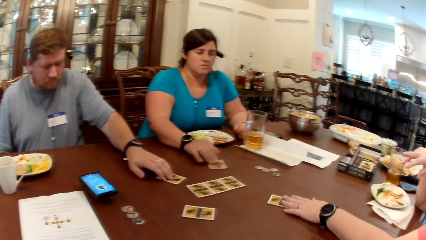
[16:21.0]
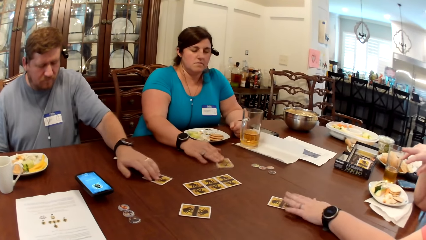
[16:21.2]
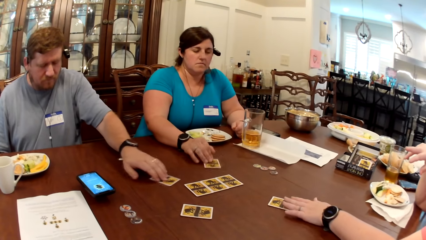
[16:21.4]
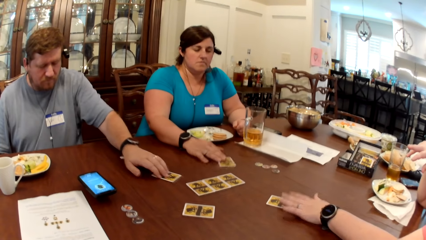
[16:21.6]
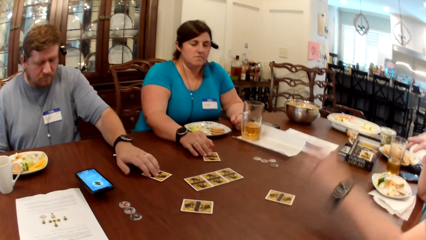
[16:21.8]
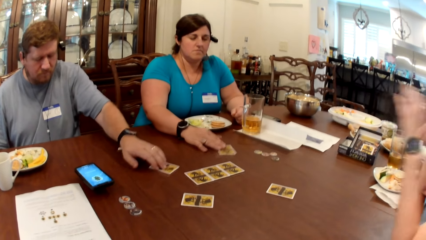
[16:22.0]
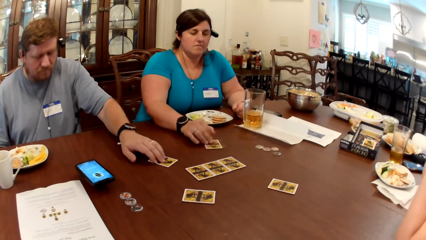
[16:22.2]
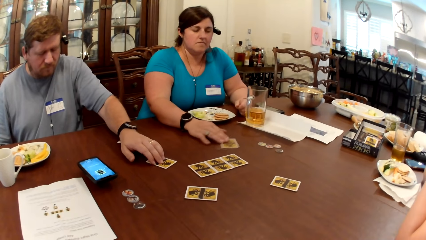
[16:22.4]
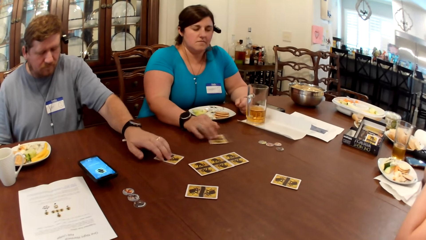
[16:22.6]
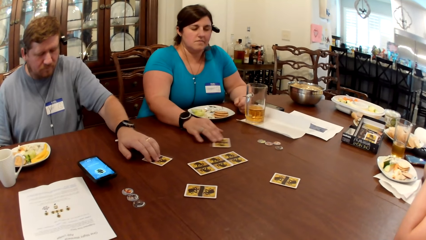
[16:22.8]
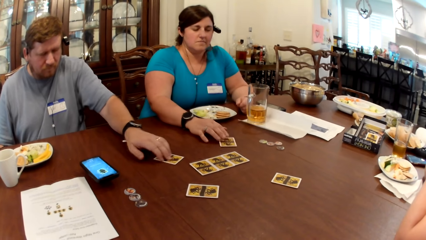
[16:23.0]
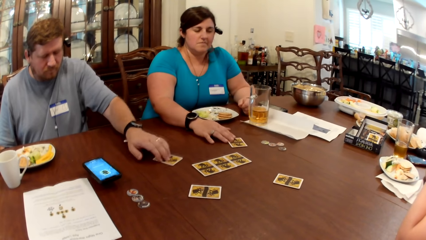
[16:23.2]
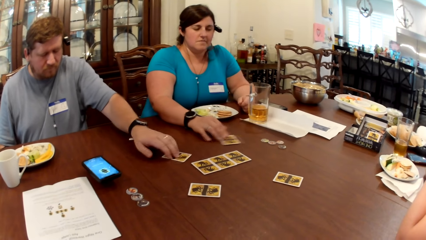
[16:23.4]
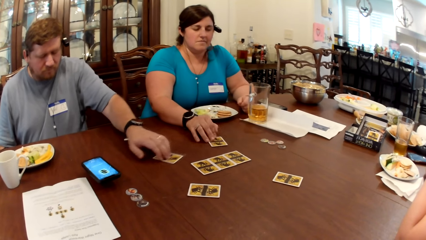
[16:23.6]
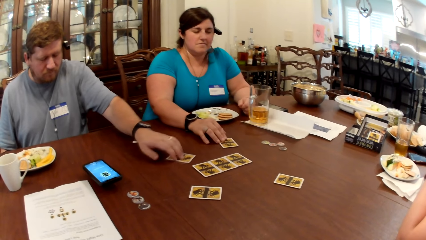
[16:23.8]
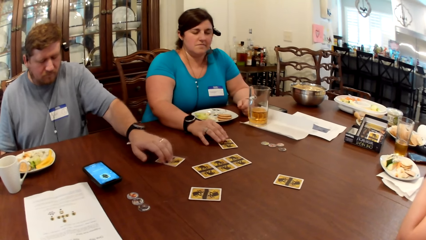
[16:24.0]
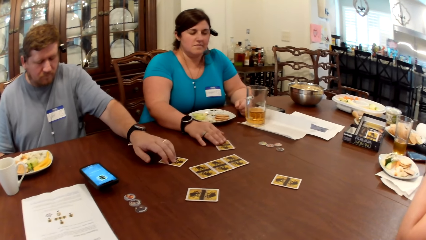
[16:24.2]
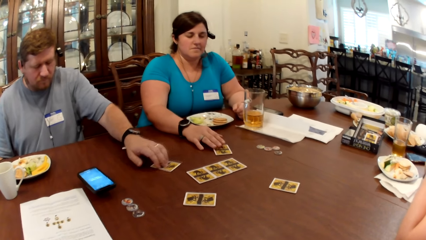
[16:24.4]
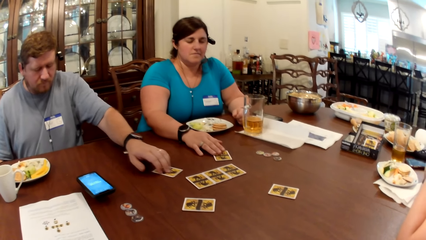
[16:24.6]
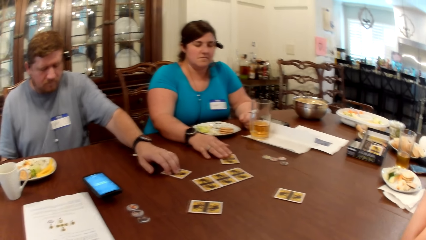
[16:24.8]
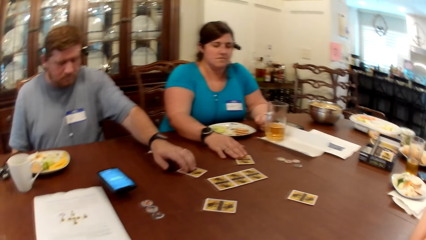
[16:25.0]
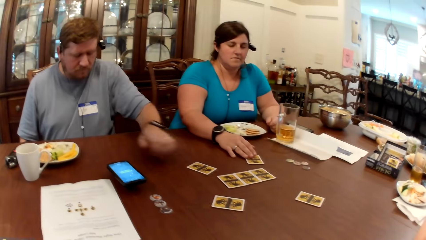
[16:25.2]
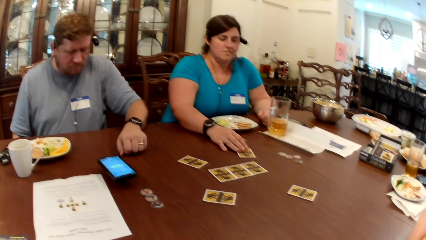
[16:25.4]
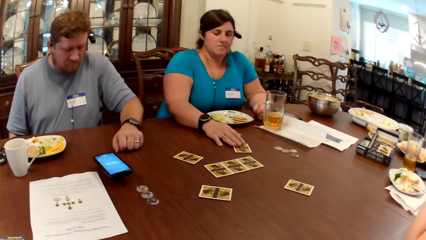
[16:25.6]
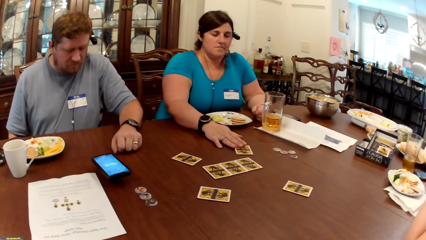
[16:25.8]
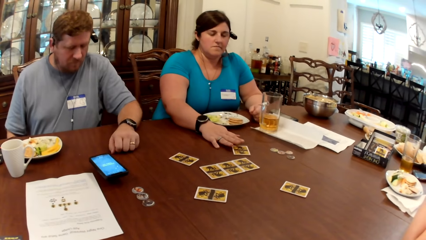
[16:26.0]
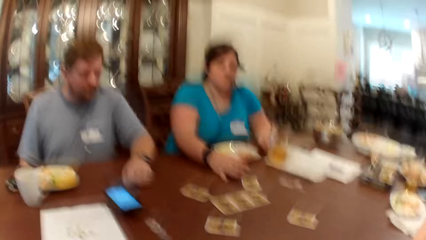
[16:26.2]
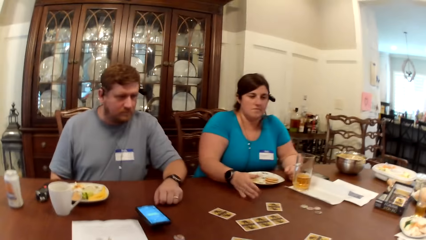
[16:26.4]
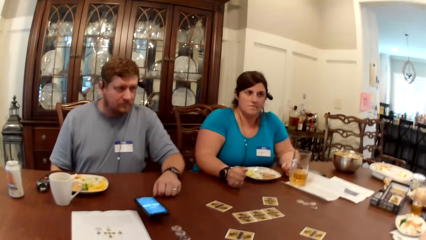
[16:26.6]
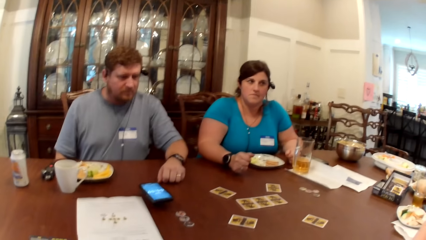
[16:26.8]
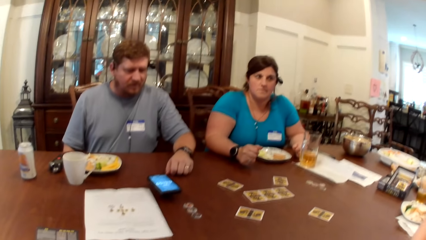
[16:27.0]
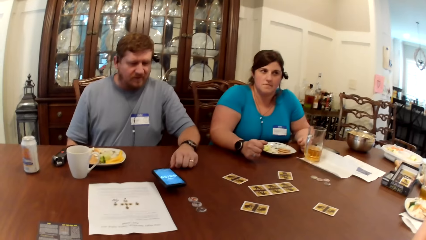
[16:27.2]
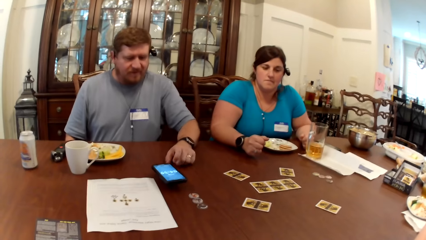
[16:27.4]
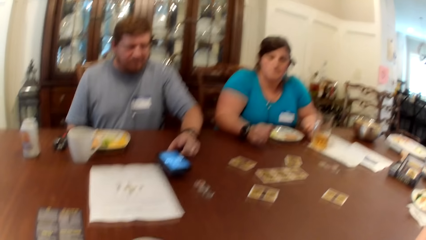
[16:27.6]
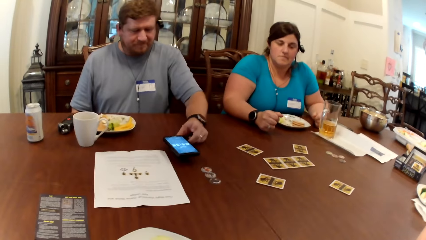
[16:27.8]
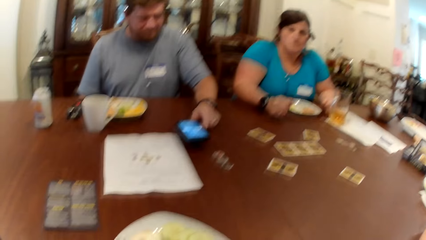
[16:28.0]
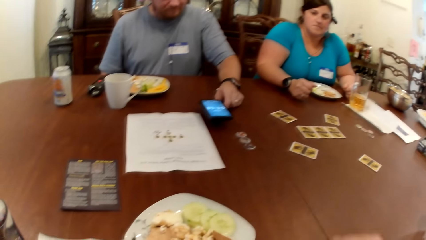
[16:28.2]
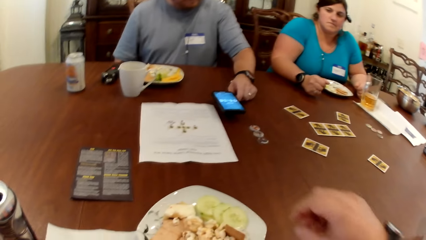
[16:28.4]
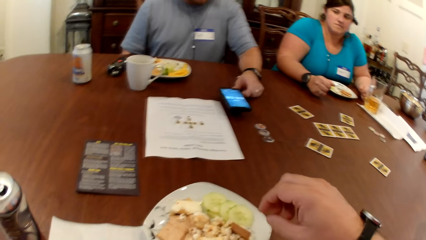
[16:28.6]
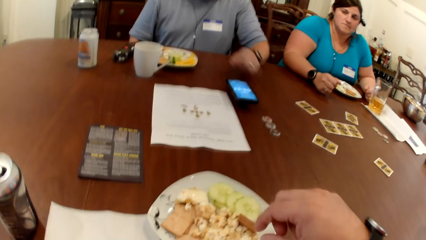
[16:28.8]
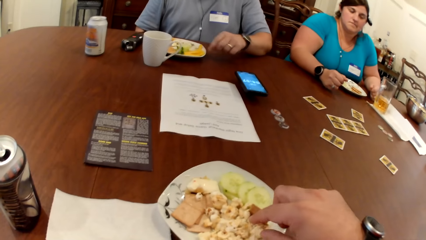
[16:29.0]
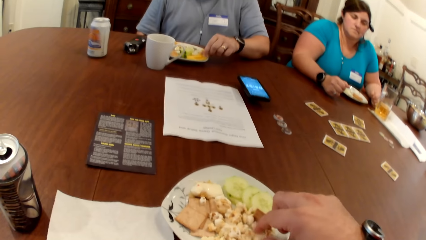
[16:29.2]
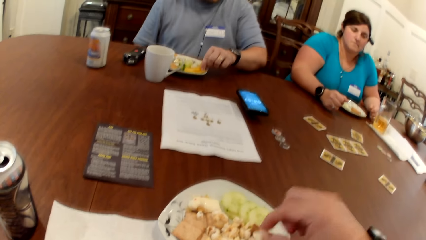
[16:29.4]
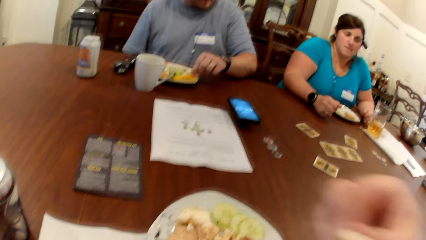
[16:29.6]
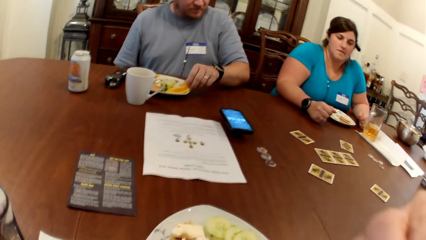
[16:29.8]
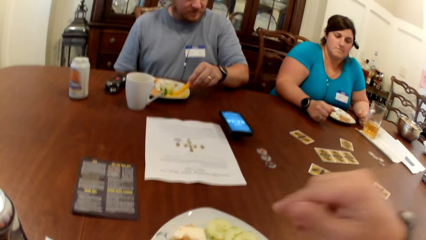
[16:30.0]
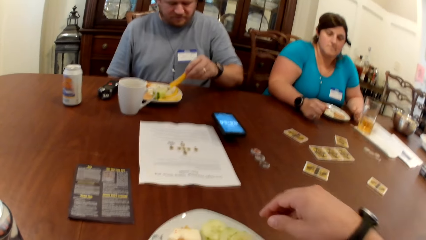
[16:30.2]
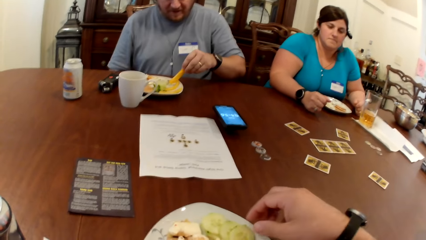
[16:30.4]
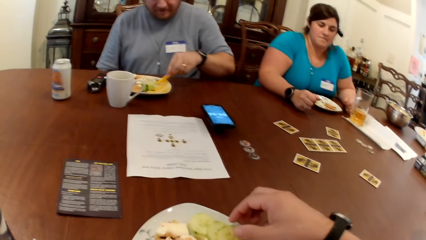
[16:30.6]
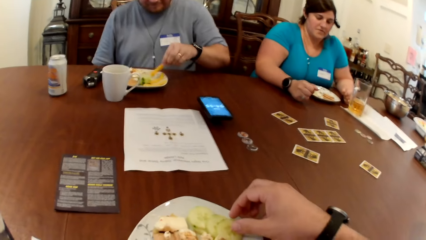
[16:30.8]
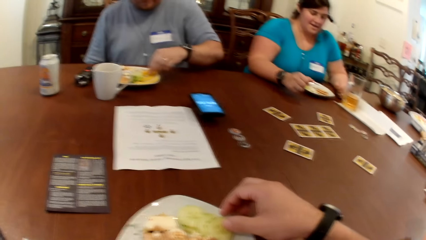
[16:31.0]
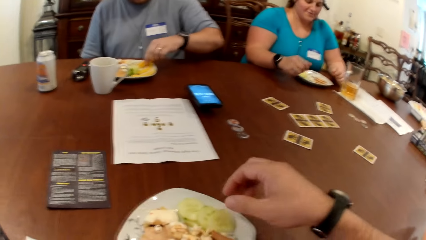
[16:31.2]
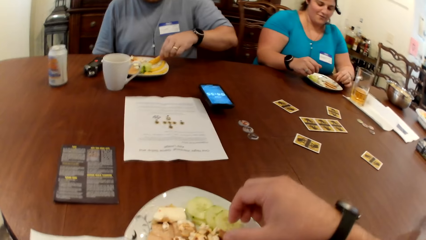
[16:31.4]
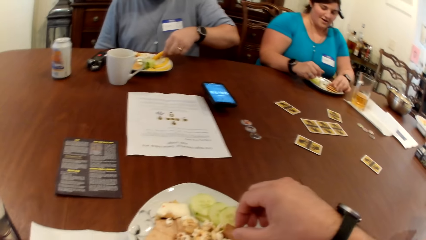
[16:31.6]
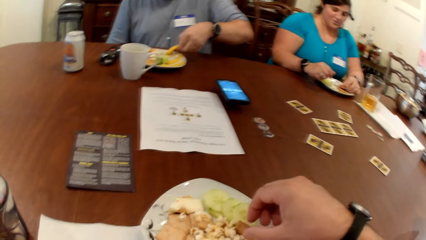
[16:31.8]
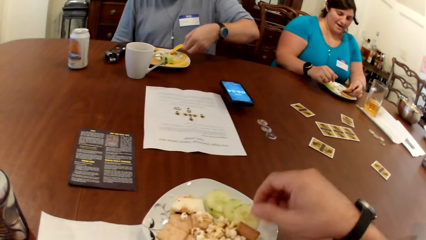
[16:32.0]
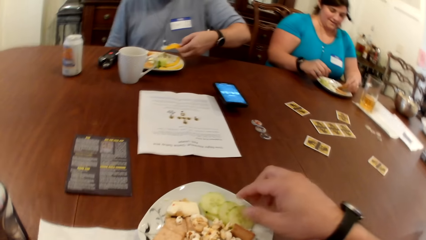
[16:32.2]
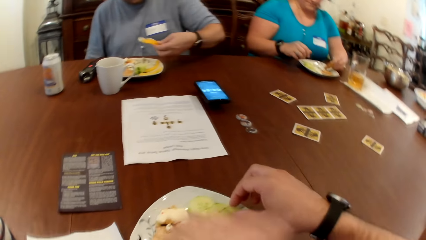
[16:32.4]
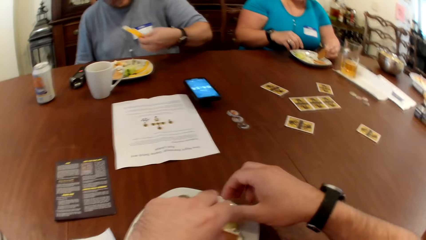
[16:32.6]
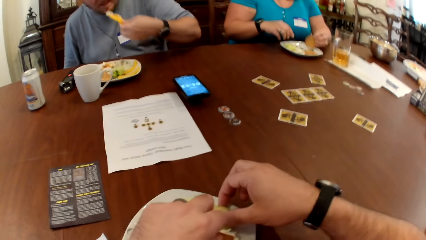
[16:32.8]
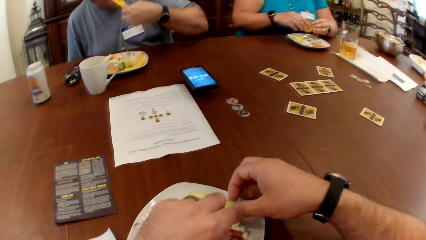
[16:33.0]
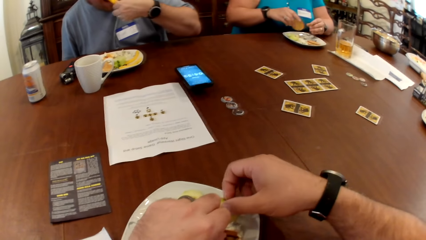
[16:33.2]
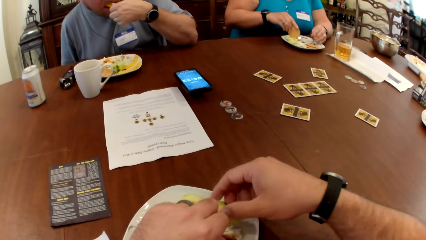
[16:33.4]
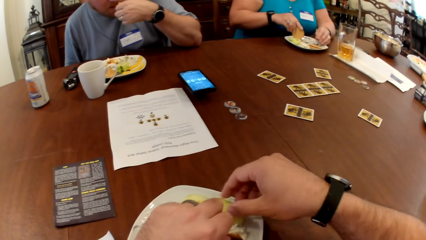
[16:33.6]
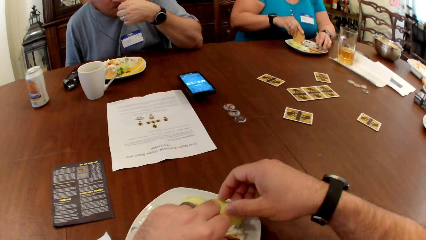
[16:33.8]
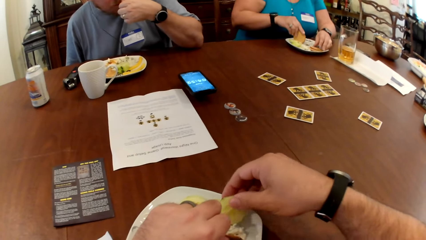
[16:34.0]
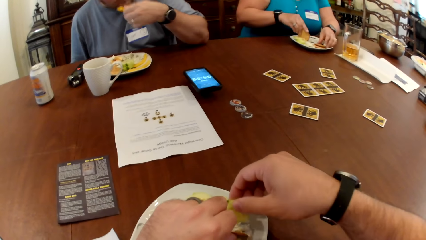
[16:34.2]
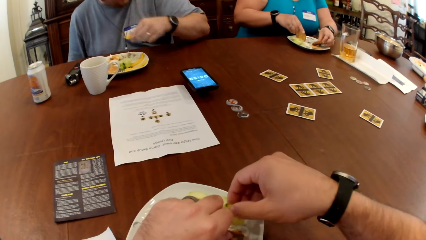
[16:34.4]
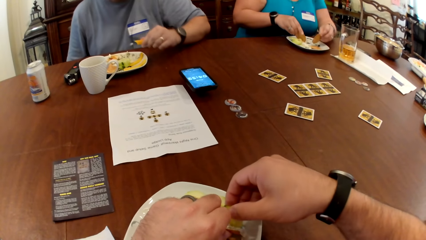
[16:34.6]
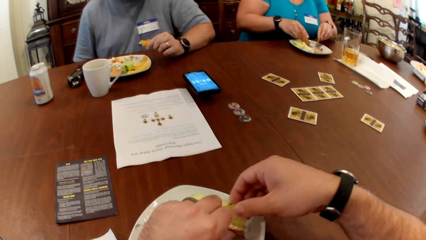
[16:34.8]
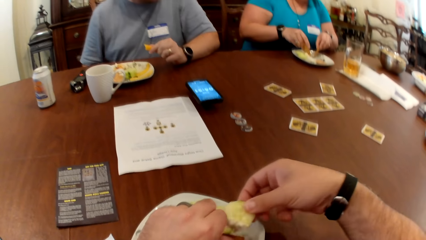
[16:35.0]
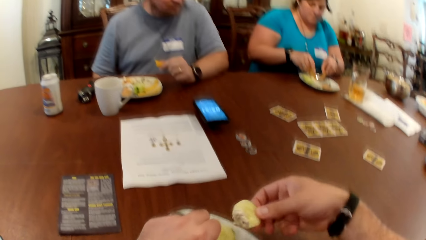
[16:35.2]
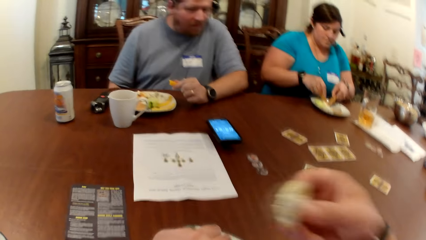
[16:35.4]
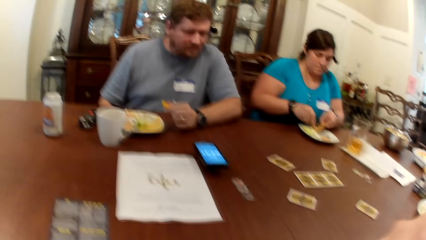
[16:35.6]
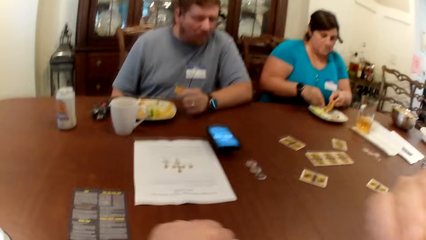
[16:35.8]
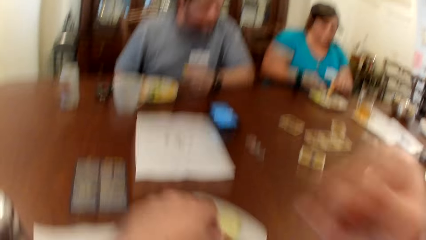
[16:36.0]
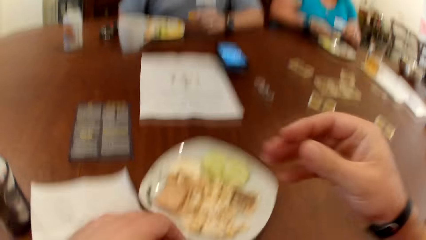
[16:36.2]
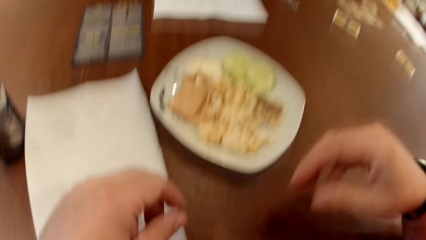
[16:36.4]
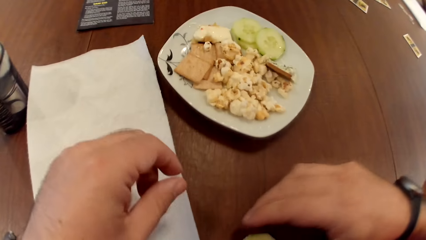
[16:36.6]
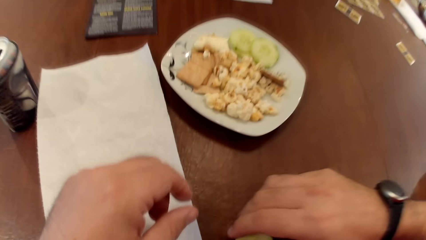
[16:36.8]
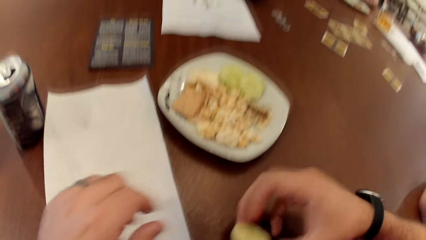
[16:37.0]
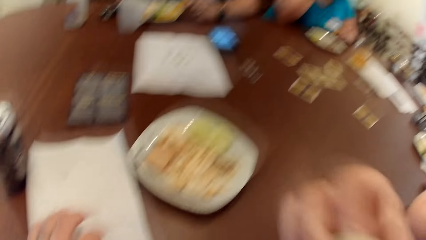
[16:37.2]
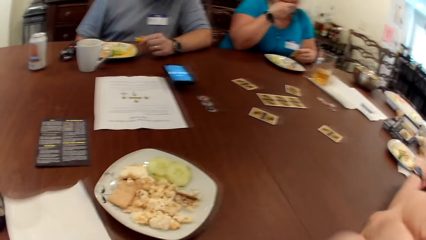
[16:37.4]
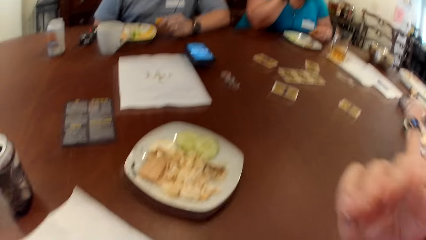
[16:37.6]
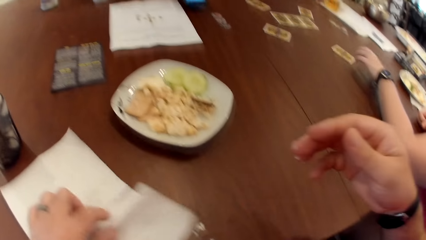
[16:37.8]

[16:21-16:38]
A woman moves her card with her right hand. Another woman moves her card with her right hand. The other woman removes her left hand from the card on the table. A man holds a card. The man moves a card. The man removes his left hand from the card on the table. The first woman removes her right hand from the card on the table. The man operates the phone on the table with his left hand. The camera wearer picks some popcorn from his plate of food with his right hand. He scoops some veggie dip on a sliced cucumber using both hands. The man scoops something. The first woman eats snacks from her plate with her right hand. The camera wearer eats the sliced cucumber with his right hand.
